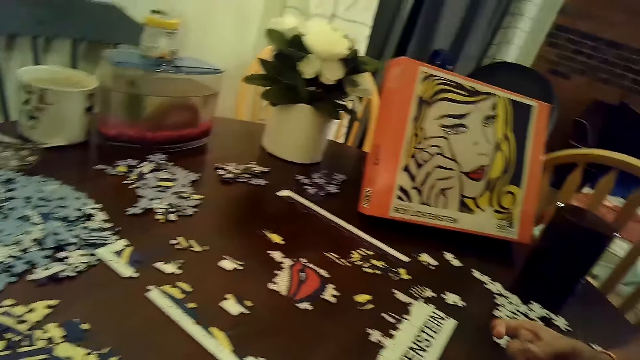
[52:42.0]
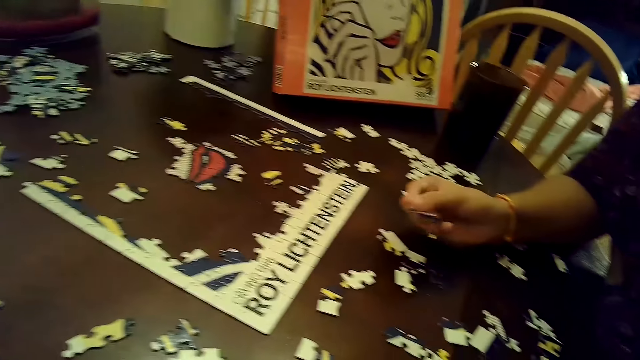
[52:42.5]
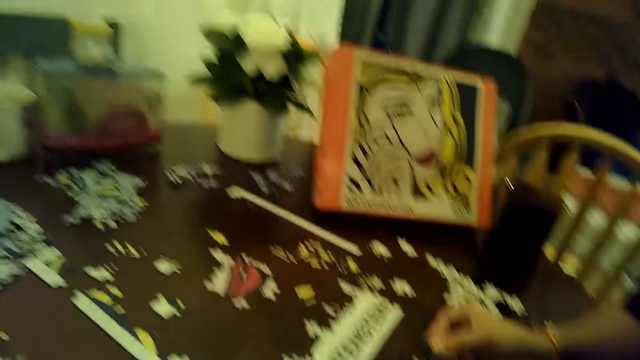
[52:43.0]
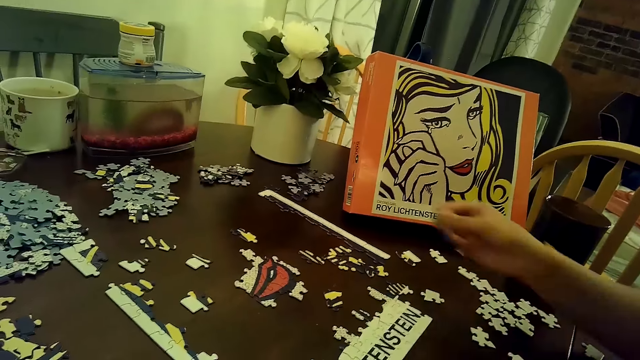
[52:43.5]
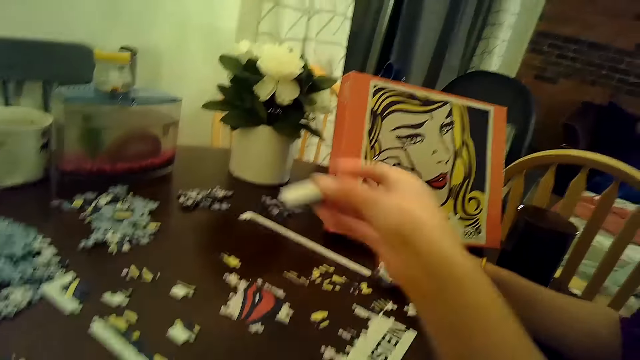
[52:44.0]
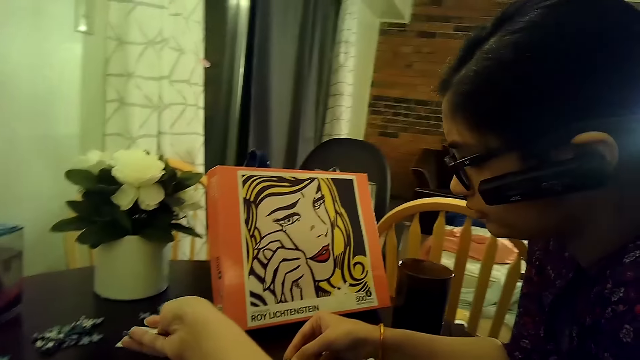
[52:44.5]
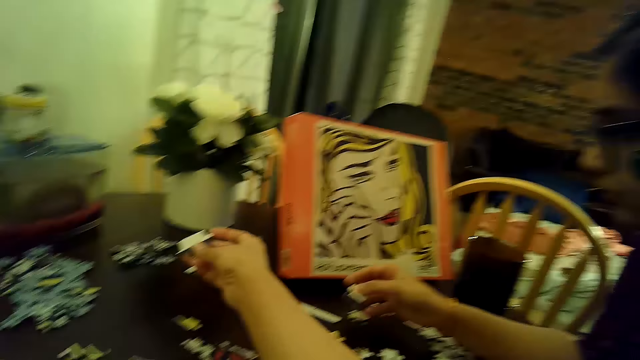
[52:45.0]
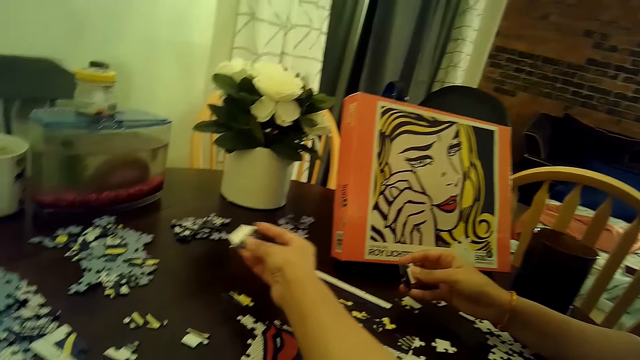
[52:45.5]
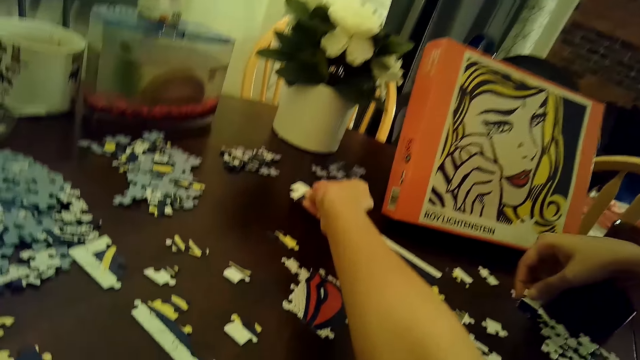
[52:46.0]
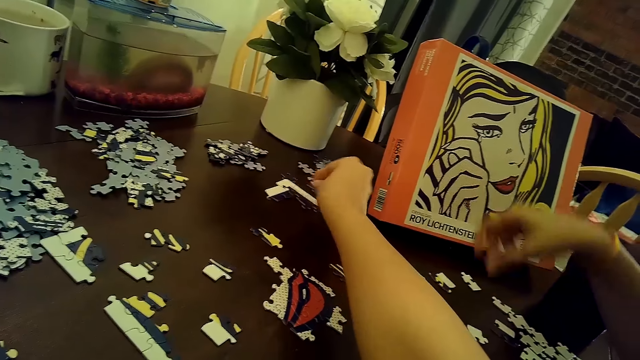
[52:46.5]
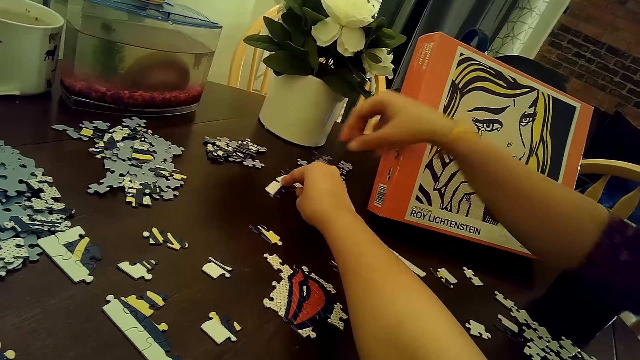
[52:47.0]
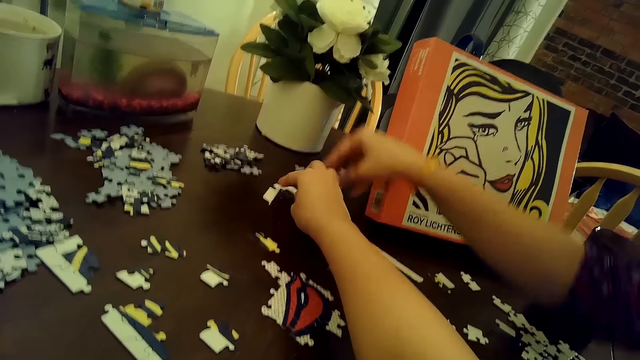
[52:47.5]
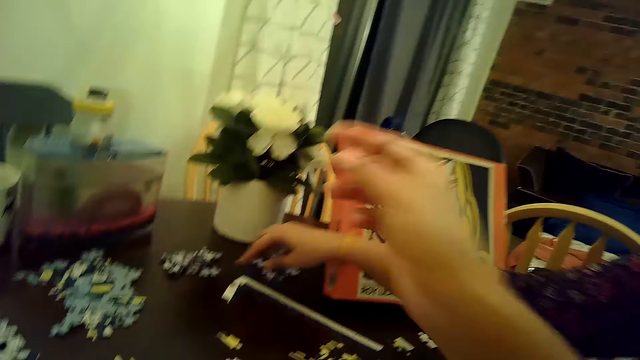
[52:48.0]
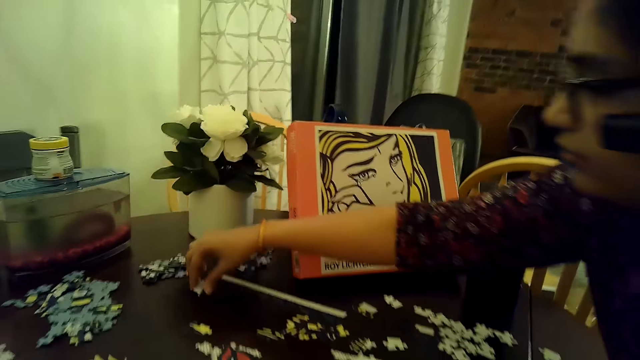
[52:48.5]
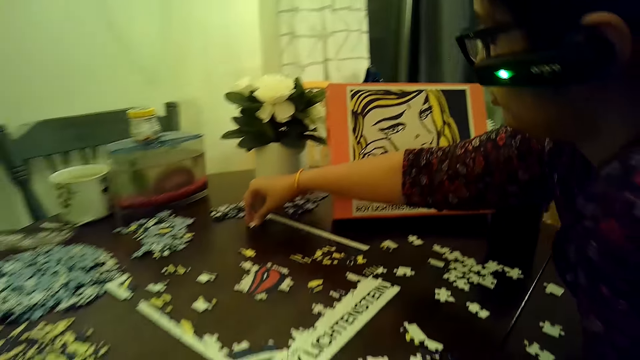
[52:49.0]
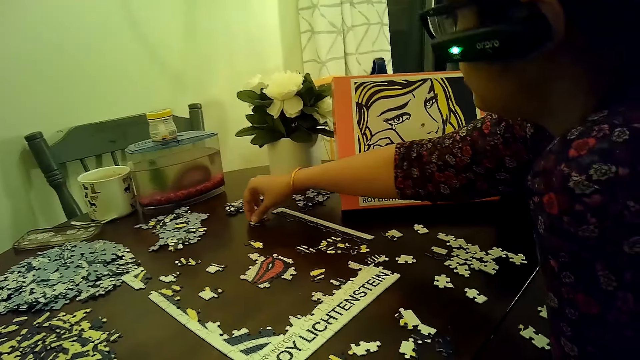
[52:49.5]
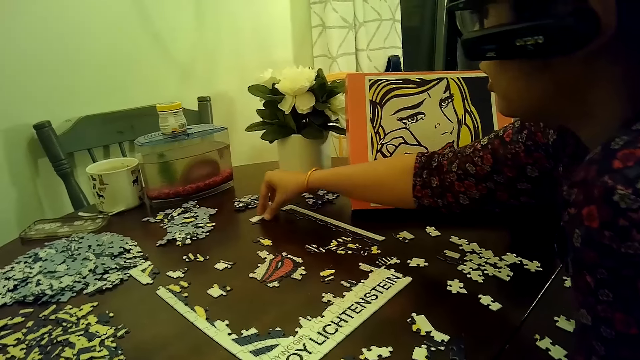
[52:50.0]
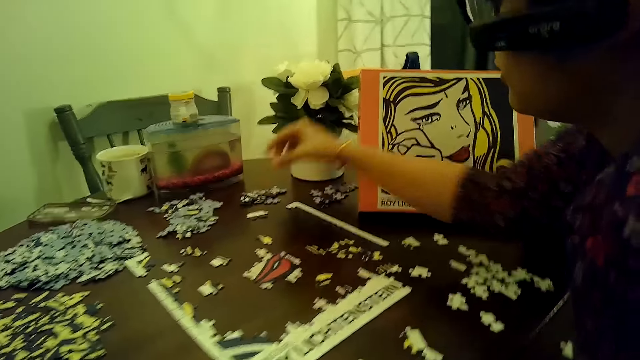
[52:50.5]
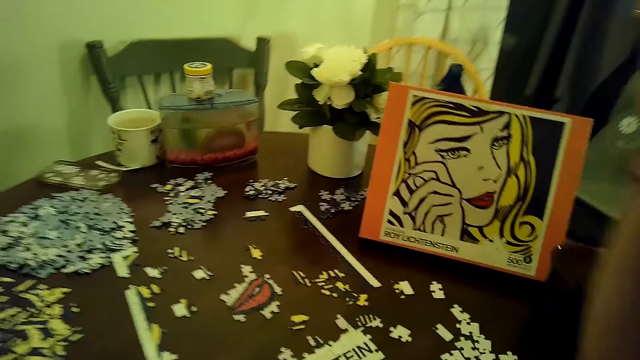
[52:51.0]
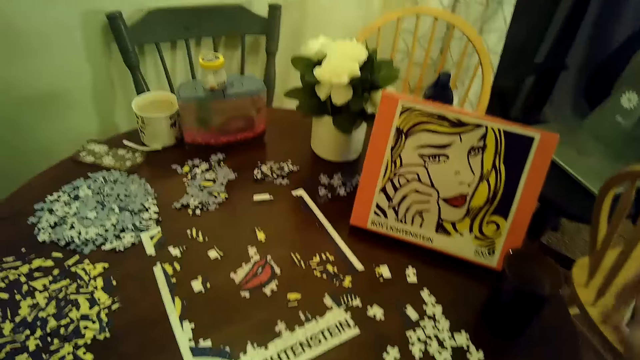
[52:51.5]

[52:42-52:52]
A woman picks up a card on the table. The woman holds a puzzle piece with her right hand. The woman puts the card on the puzzle. The woman places the puzzle piece on the table with her right hand. The camera wearer places the puzzle piece on the puzzle with her right hand. She moves the puzzle piece with her right hand. She moves the puzzle piece with her right hand again. The woman moves the puzzle piece on the puzzle with her right hand. The woman moves the puzzle piece with her right hand again.

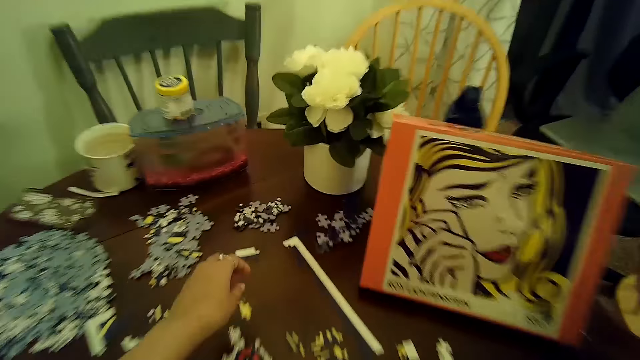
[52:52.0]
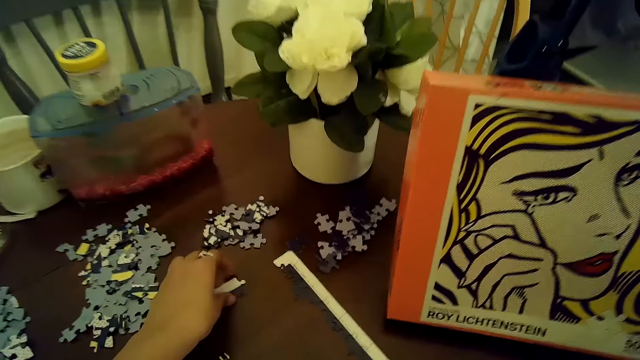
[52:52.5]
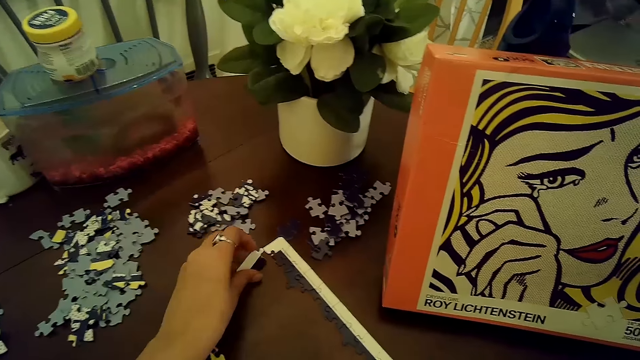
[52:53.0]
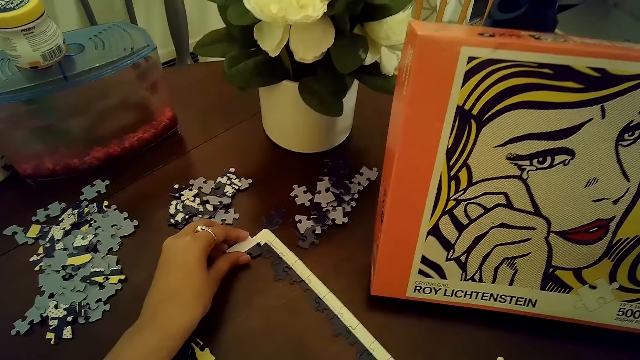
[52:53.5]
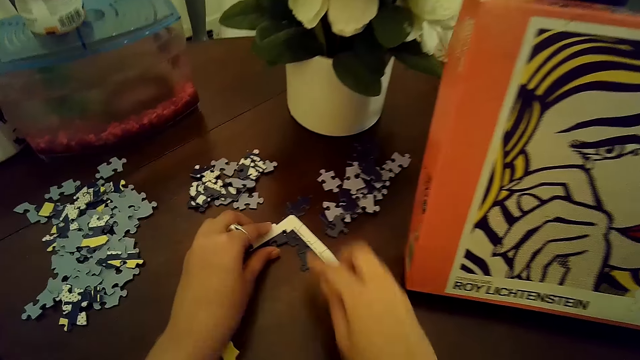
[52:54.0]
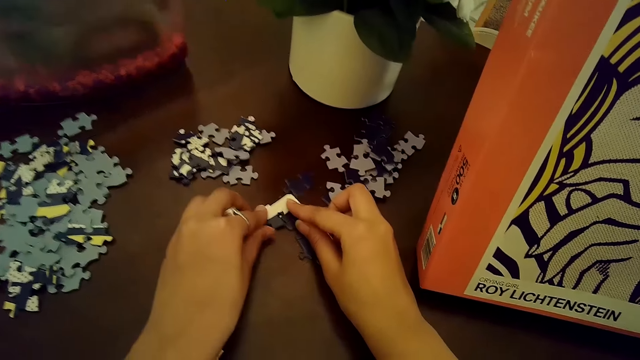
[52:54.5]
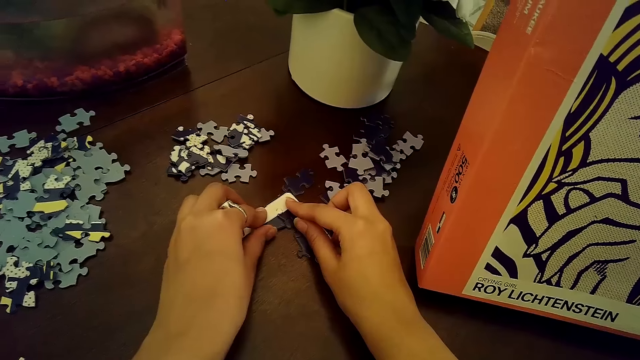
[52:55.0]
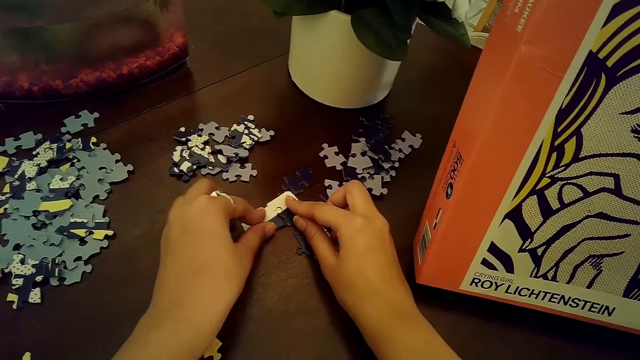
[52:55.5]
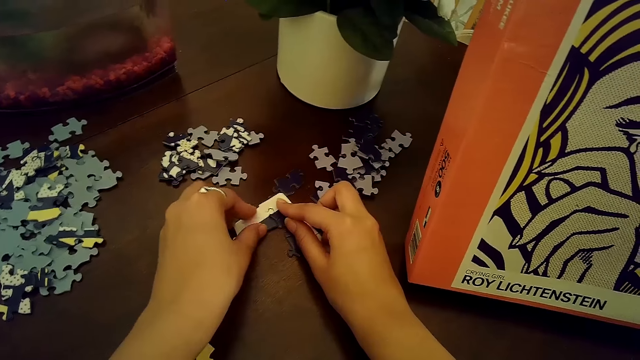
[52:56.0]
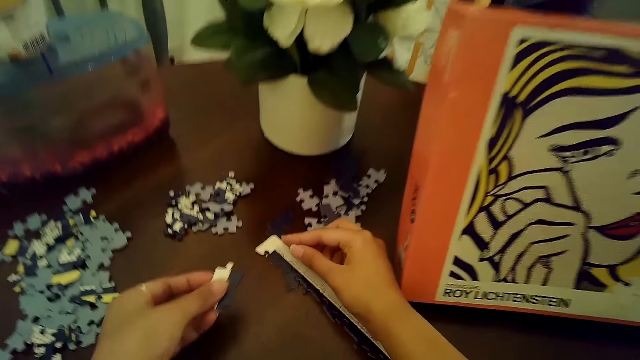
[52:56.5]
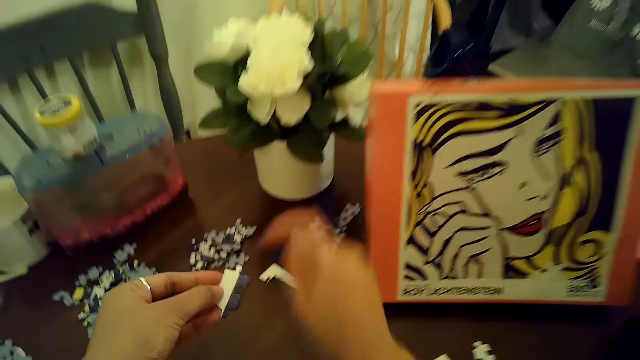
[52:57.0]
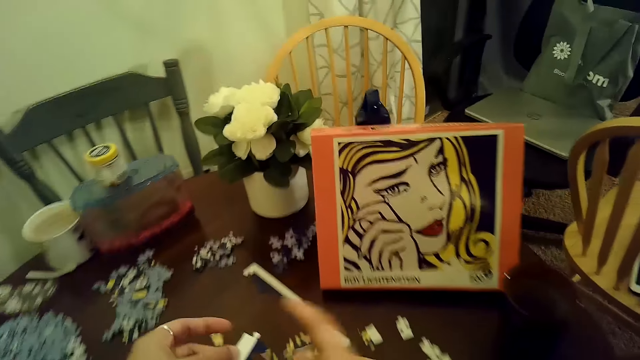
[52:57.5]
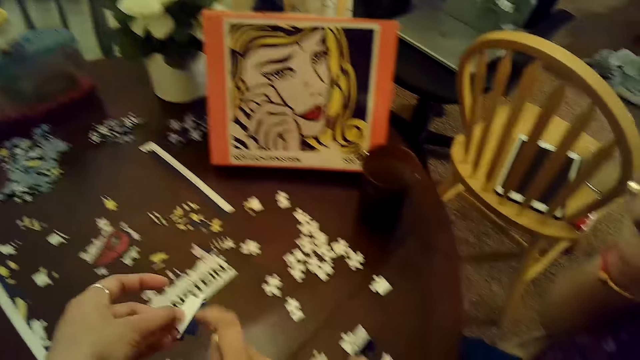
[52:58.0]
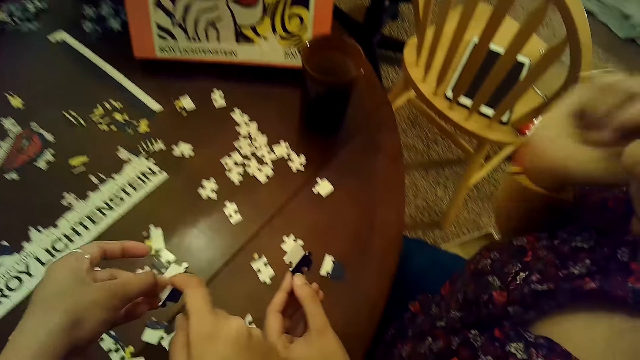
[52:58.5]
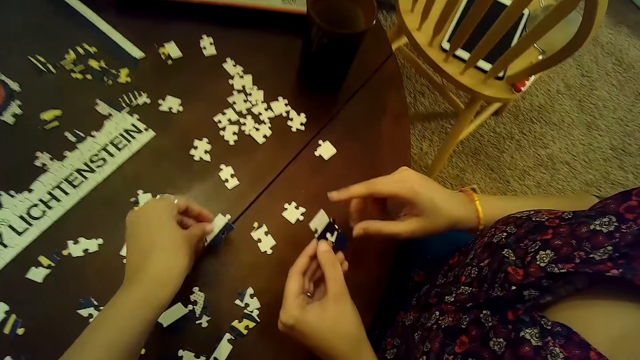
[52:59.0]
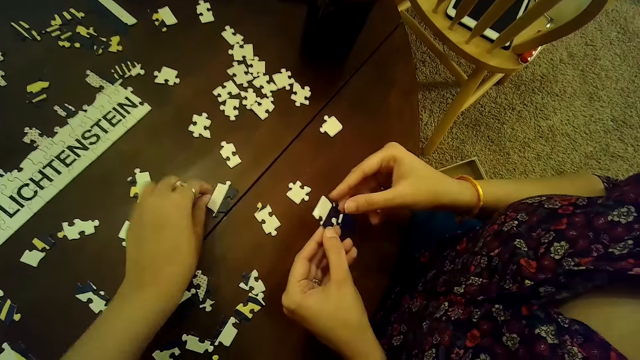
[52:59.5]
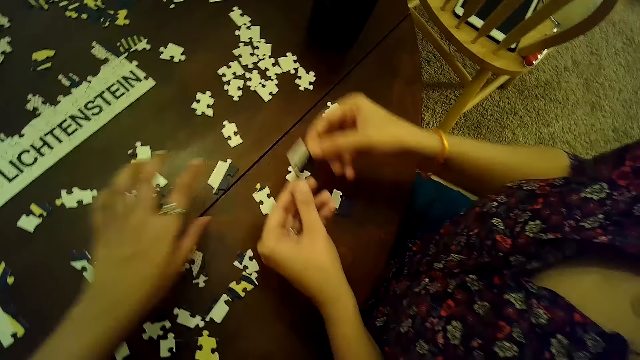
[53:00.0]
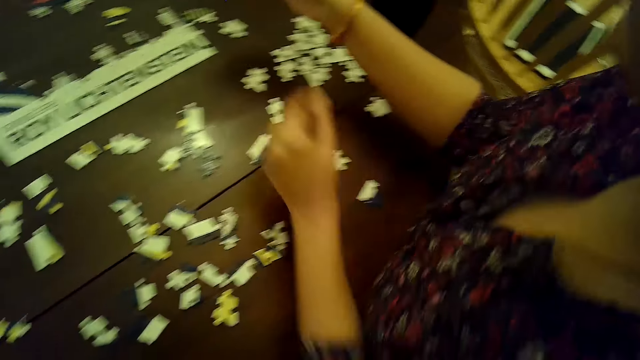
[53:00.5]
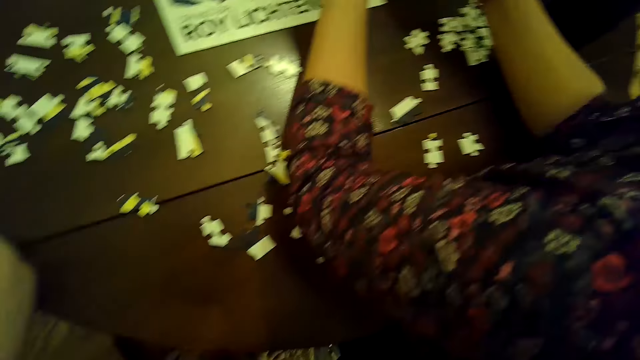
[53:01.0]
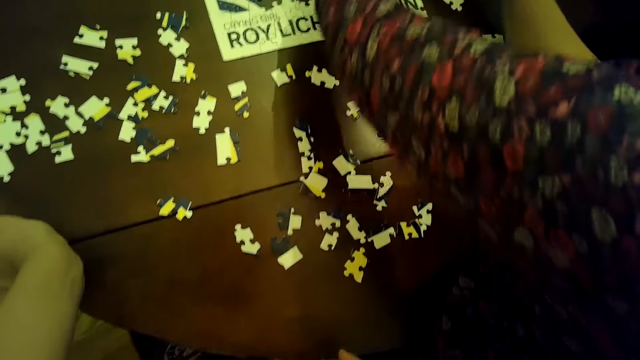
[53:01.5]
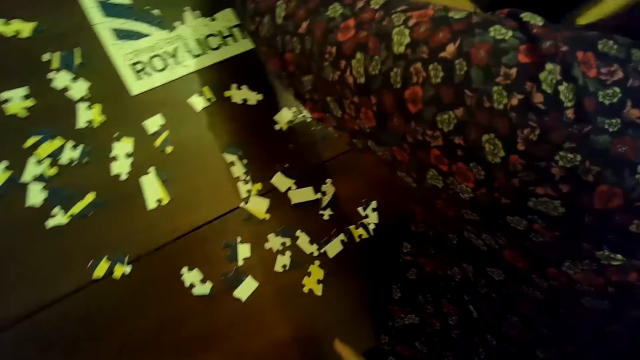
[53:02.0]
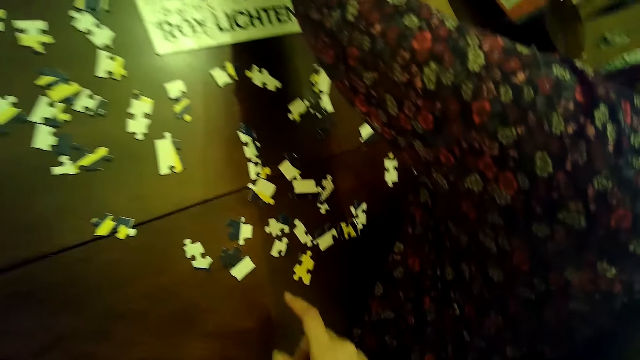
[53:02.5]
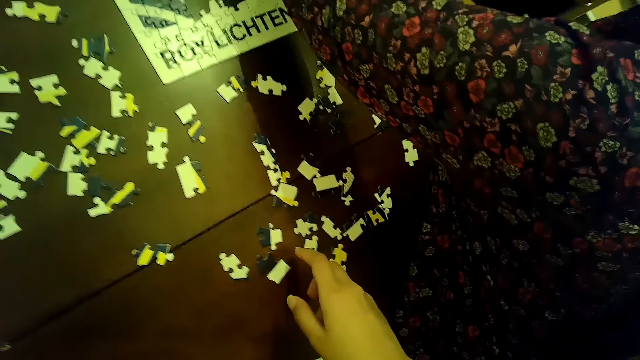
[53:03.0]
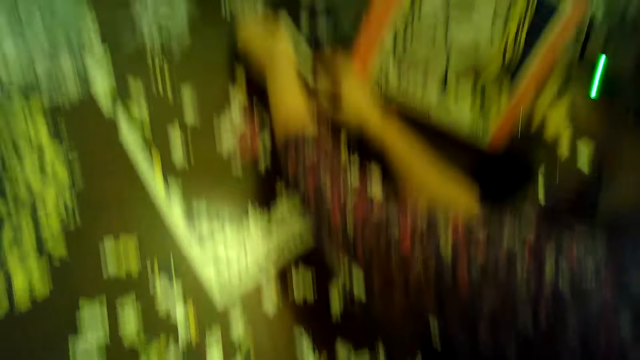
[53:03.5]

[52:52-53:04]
The camera wearer moves a puzzle piece with her left hand. She places the puzzle piece on the puzzle with her left hand. She connects the puzzle piece to the puzzle with both hands. She removes the puzzle piece from the puzzle with her left hand. She taps a finger on the puzzle piece with her right hand. She holds the puzzle piece with her left hand. A woman holds a puzzle piece with her left hand. The camera wearer places the puzzle piece on the table with her left hand. The woman holds the puzzle piece with both hands. The camera wearer touches the puzzle piece with her left hand. The woman holds the puzzle piece with her right hand. The woman places the puzzle piece on the puzzle with both hands.
